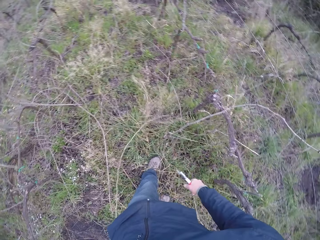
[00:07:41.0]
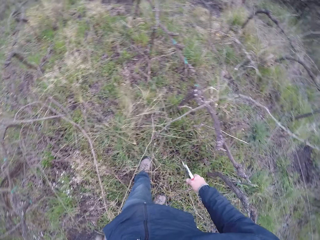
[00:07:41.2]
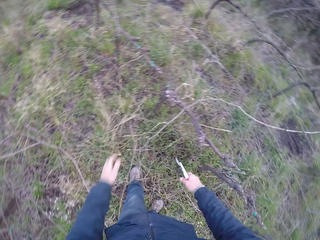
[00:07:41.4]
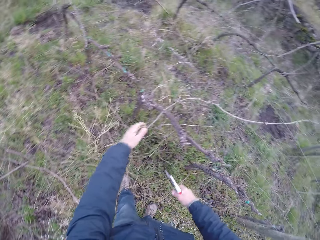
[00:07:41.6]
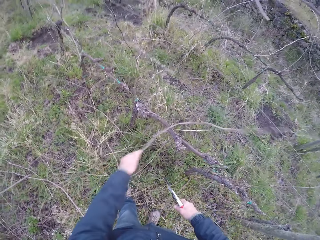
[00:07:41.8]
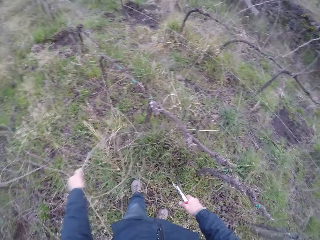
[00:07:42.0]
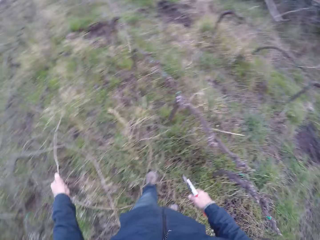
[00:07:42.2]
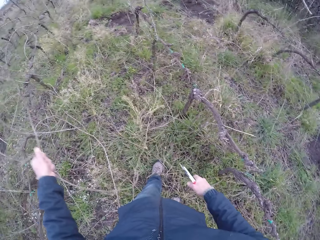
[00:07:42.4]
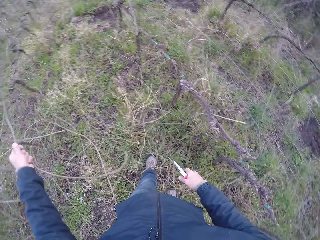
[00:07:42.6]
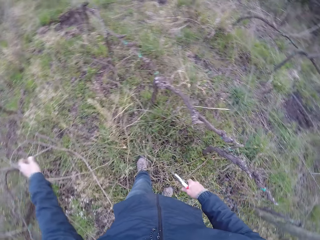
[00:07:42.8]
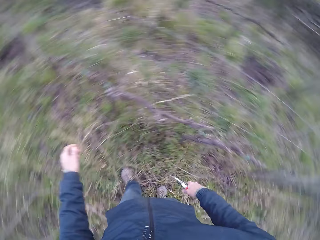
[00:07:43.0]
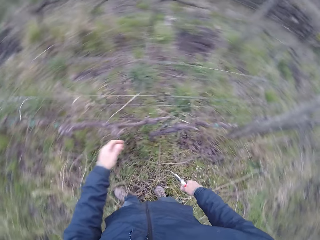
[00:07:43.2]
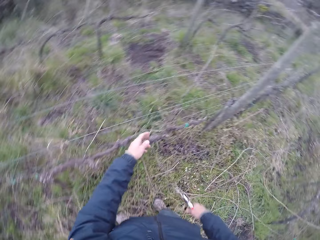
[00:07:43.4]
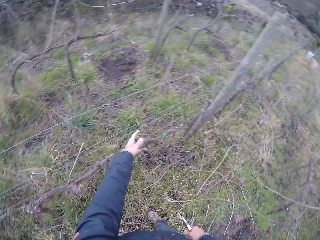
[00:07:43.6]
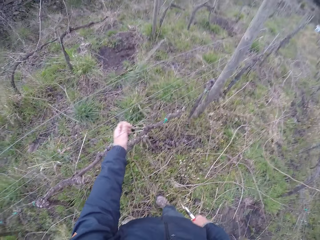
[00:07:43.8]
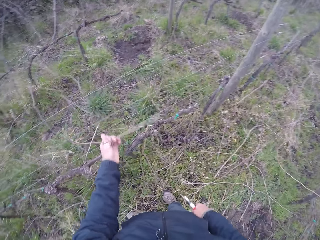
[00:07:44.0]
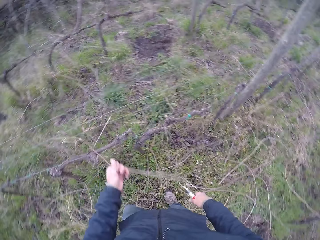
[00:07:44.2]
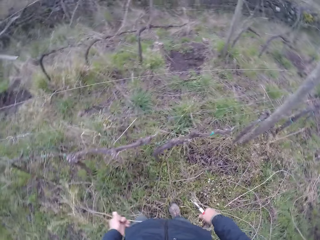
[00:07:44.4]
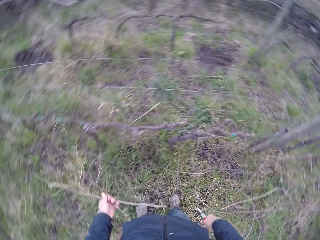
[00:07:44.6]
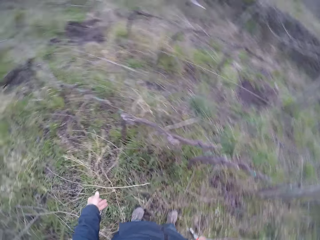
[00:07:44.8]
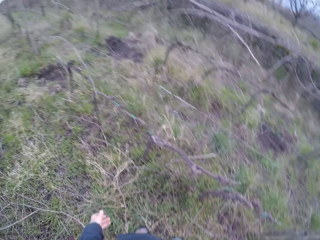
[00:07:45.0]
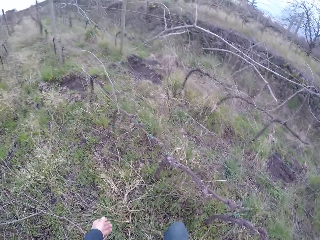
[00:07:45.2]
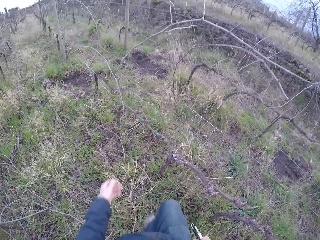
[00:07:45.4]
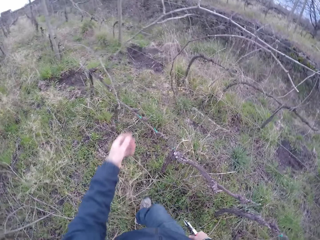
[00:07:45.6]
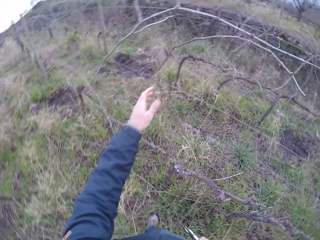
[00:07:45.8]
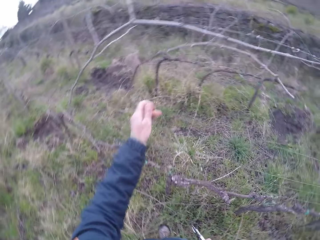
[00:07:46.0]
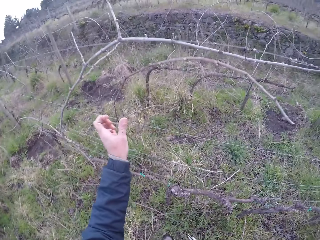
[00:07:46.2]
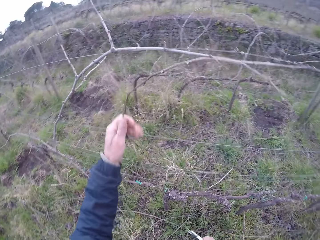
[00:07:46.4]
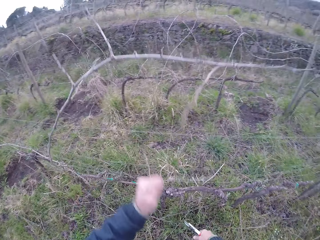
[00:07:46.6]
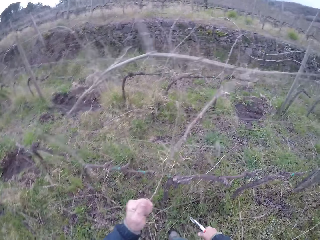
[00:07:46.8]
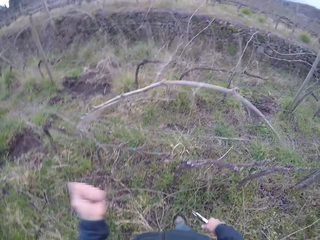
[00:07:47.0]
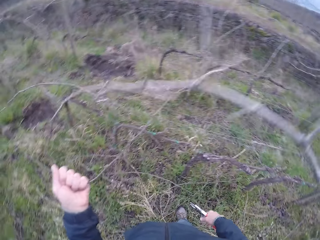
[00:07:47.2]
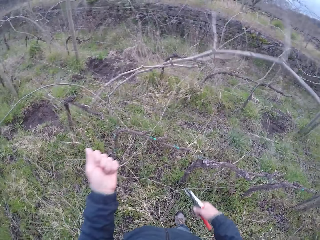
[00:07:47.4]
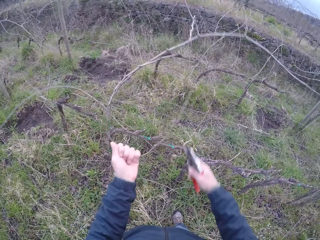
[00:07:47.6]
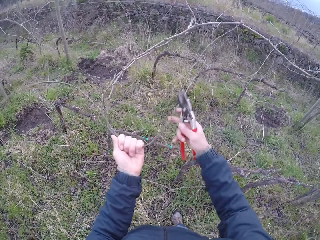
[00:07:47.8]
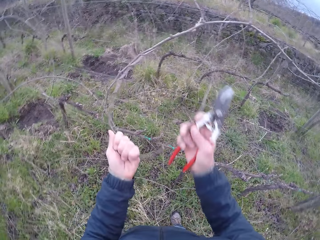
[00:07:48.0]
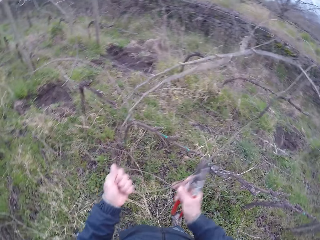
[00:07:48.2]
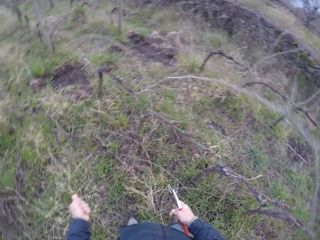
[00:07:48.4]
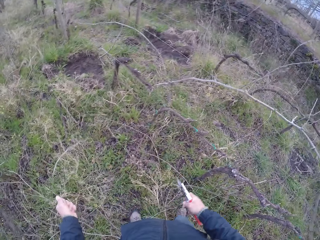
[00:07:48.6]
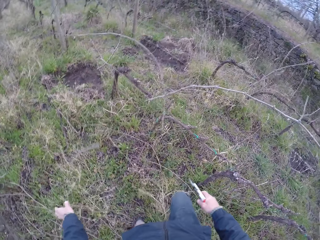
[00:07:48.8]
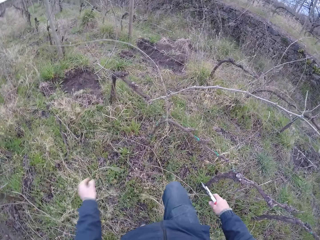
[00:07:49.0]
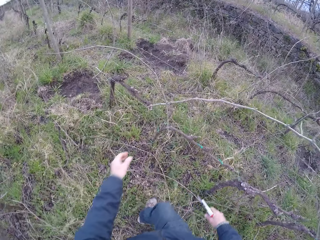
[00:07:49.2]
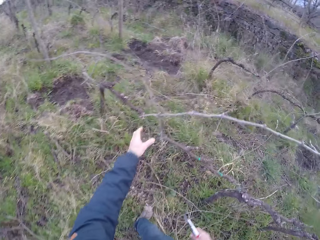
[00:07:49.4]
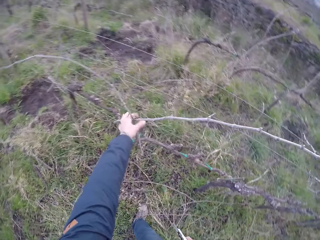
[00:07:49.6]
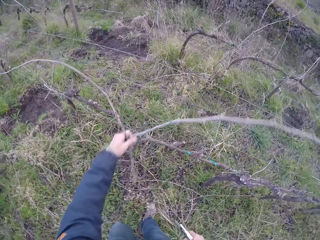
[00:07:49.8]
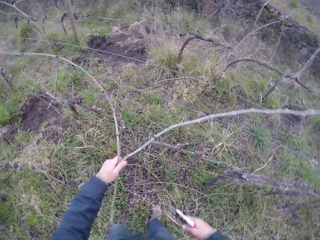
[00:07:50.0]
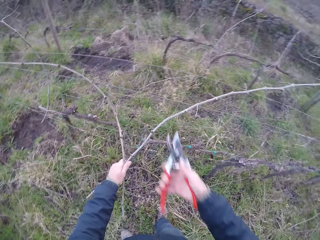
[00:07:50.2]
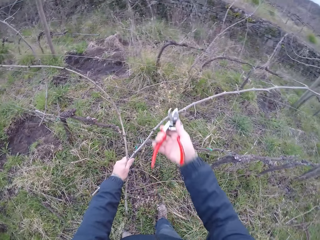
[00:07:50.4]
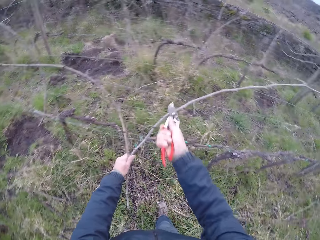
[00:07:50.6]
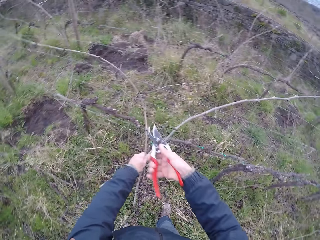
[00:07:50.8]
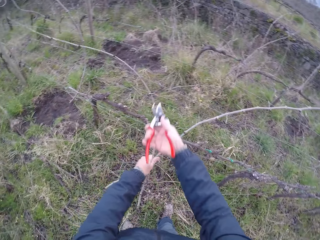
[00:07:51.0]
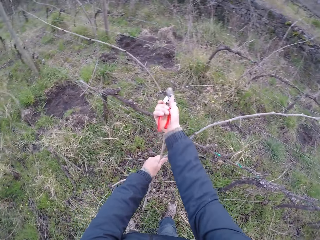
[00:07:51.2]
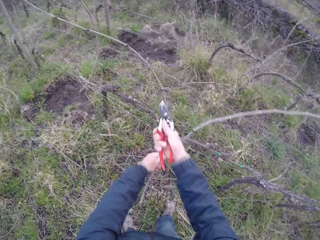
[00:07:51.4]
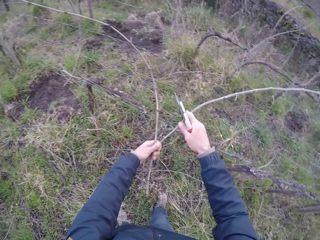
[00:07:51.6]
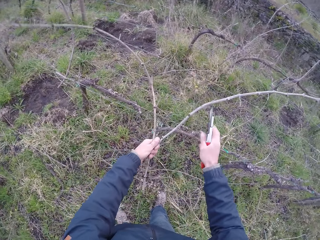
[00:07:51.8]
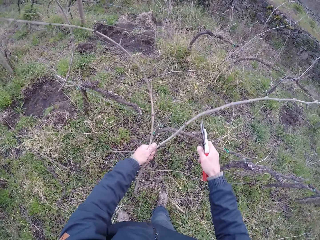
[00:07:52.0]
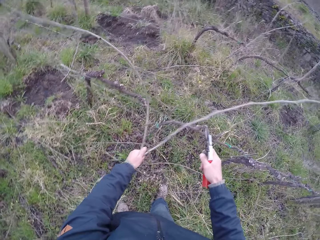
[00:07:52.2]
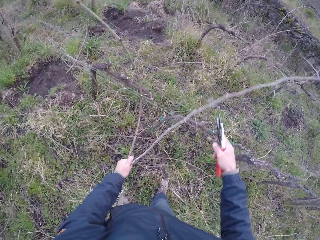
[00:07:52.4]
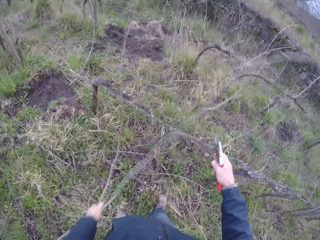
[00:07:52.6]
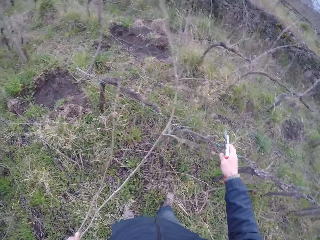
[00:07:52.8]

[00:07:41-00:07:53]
The camera wearer drops the twig or wood on the floor with his left hand. He picks the wood. He drops the wood. He picks the wood. He holds the twig with his left hand. He drops the twig on the floor with his left hand. He holds the twig with his left hand. He picks the wood. He removes the twig from the barb wire with both hands. He drops the twig on the floor with his left hand. He holds some twigs with his left hand. He picks the wood. He cuts the bunch of twigs with the pair of secateurs with his right hand.

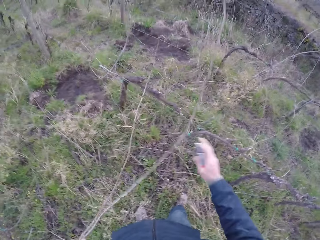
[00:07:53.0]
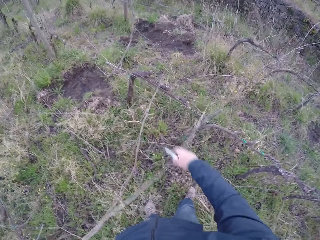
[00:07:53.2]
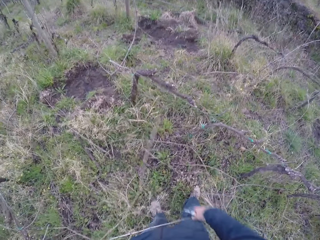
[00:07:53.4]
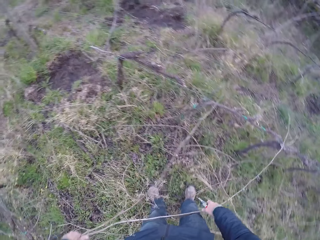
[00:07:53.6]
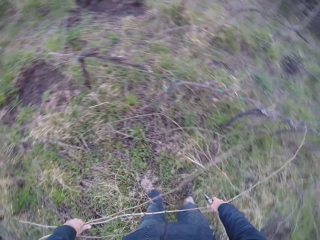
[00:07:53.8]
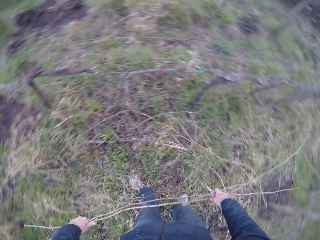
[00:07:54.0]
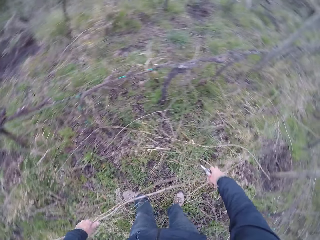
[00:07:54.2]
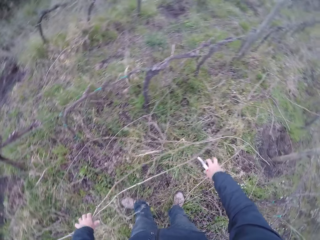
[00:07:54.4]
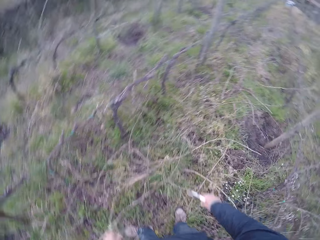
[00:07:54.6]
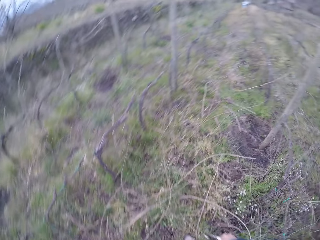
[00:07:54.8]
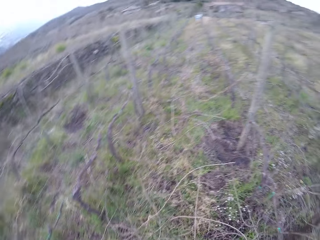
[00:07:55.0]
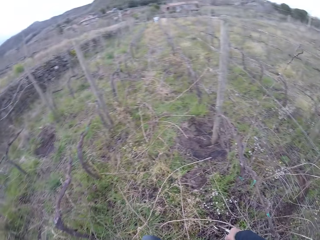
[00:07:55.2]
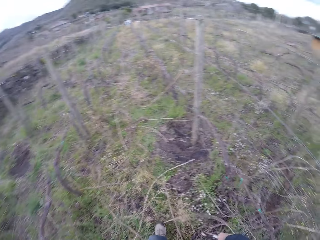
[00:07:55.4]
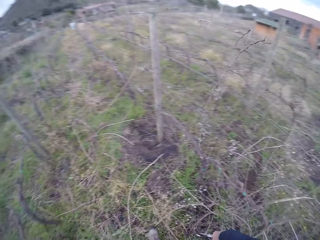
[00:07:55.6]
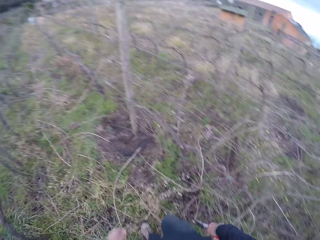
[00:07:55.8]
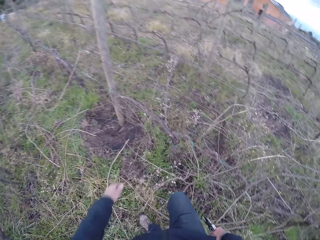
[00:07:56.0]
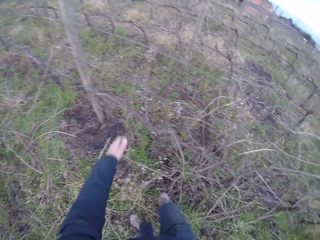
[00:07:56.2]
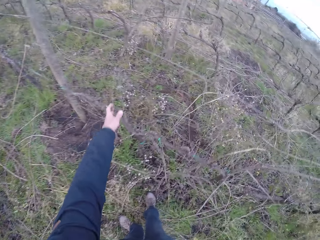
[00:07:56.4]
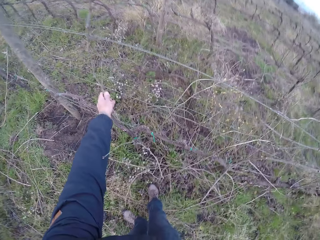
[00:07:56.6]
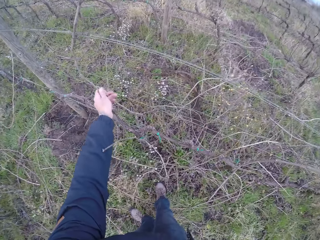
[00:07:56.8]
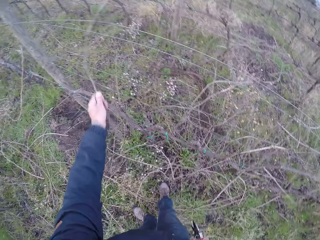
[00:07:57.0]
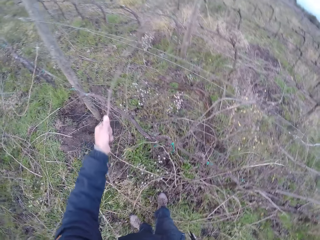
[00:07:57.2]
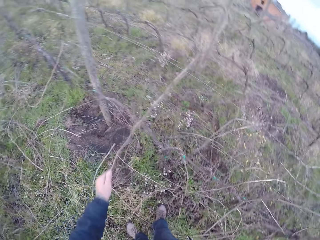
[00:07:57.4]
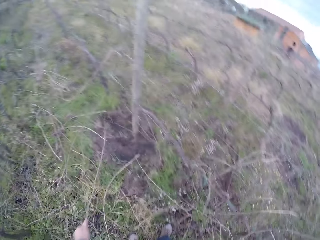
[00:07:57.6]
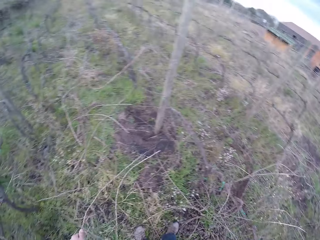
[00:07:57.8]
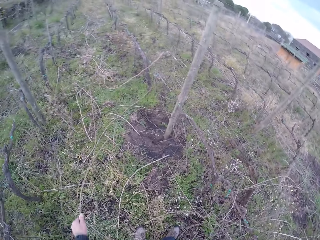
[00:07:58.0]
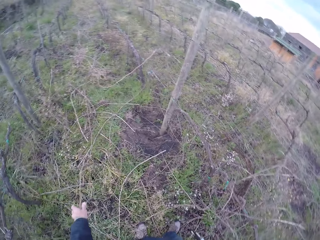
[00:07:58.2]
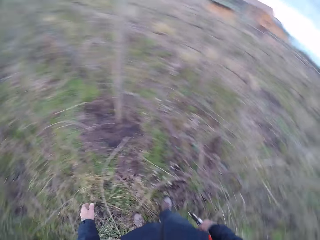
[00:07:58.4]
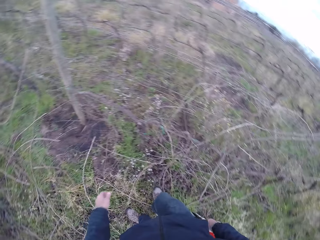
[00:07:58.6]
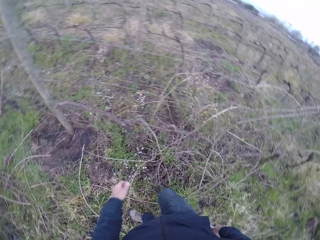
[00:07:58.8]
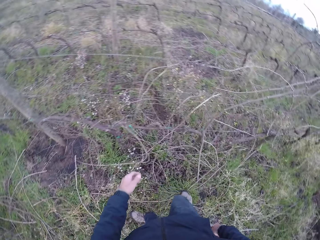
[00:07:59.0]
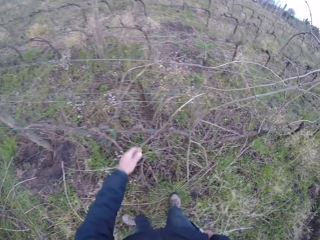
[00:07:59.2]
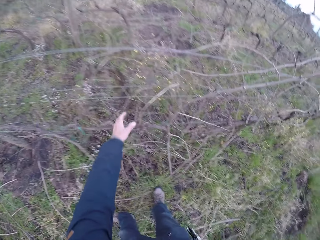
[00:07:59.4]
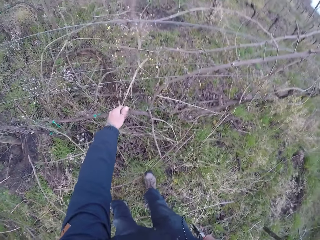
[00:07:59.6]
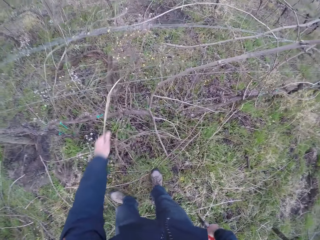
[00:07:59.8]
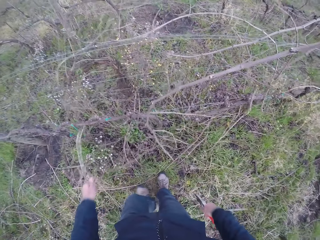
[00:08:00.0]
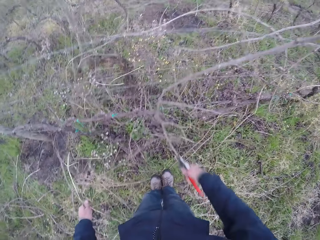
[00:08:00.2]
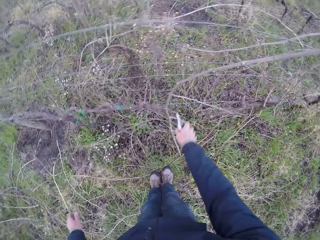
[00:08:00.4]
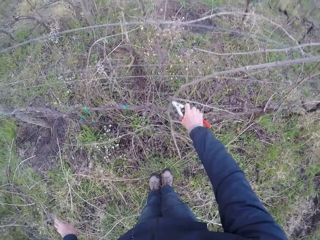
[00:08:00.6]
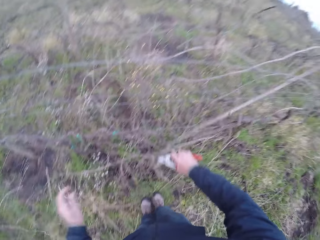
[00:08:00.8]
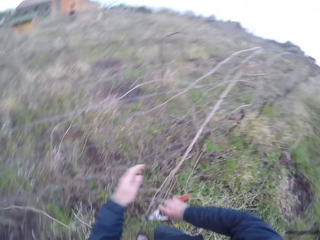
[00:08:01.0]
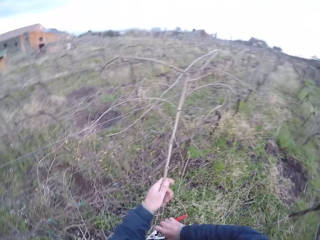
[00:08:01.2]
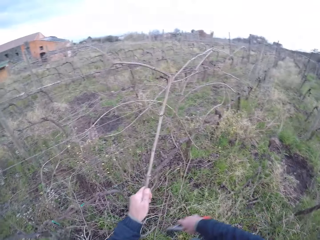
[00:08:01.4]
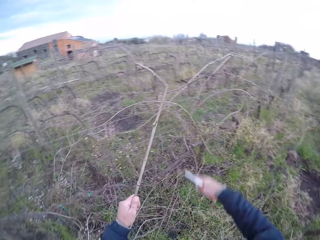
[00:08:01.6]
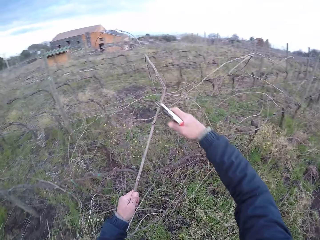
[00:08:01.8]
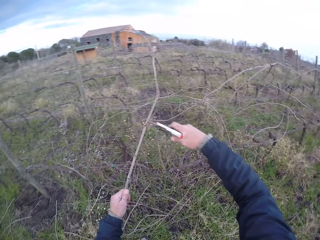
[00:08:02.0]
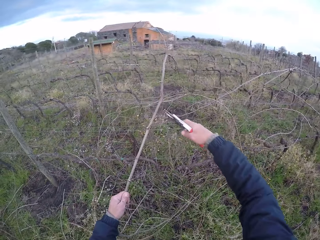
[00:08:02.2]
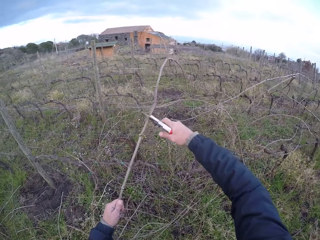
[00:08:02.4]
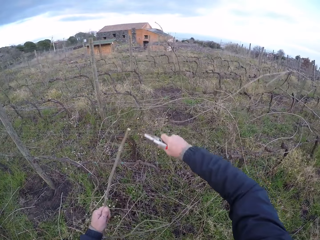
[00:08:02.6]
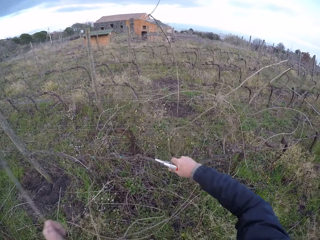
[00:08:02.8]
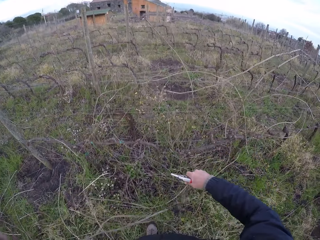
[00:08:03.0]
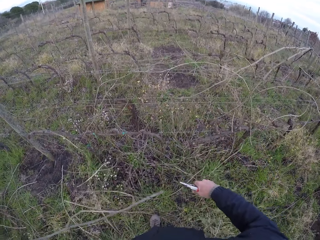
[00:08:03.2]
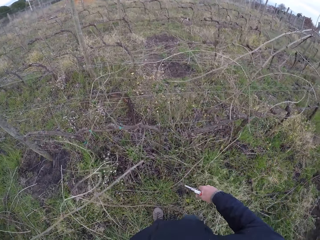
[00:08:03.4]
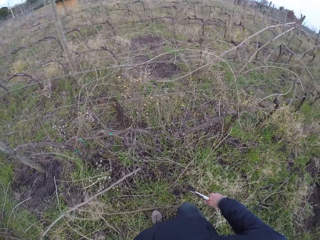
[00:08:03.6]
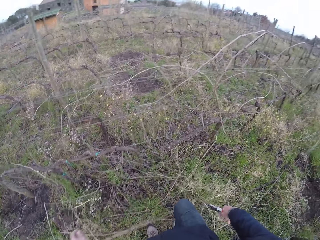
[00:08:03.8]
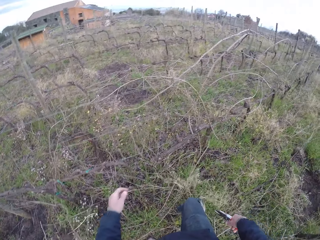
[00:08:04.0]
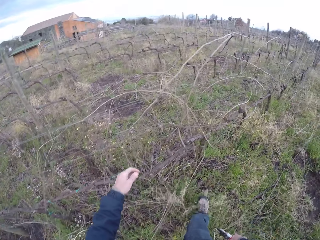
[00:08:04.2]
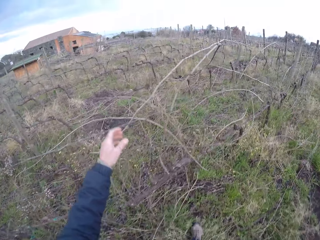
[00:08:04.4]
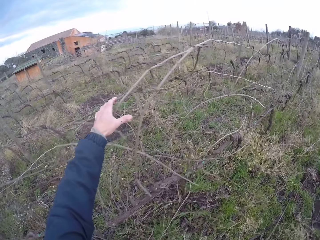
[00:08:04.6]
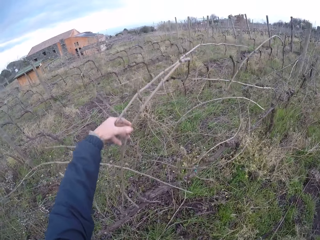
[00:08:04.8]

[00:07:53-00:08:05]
The camera wearer pulls down the barb wire with his right hand. He pulls the wood. He drops the twig on the floor with his left hand. He walks. He holds the twig with his left hand. He picks the wood. He drops the twig on the floor with his left hand. He holds the twig with his left hand. He picks the wood. He drops the twig on the floor with his left hand. He holds the twig with his left hand. He picks the wood. He cuts the twig with the pair of secateurs with his right hand. He drops the twig on the floor with his left hand.
